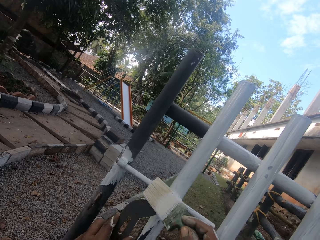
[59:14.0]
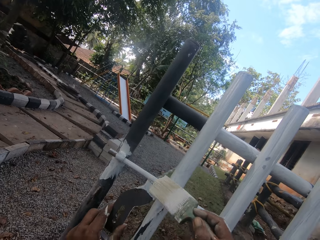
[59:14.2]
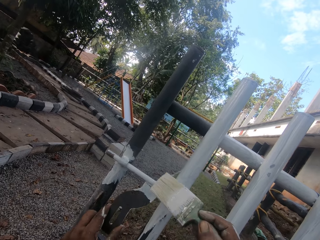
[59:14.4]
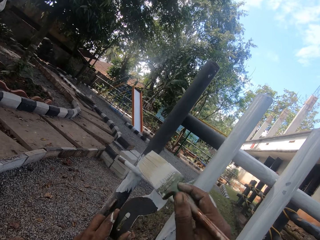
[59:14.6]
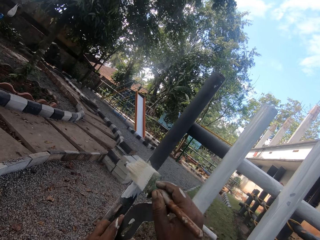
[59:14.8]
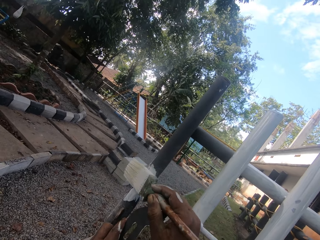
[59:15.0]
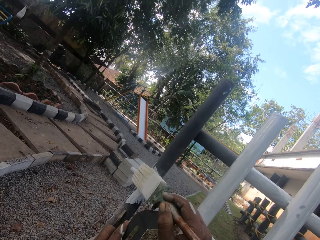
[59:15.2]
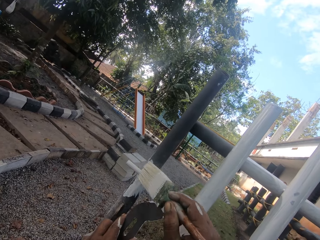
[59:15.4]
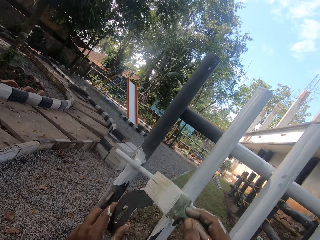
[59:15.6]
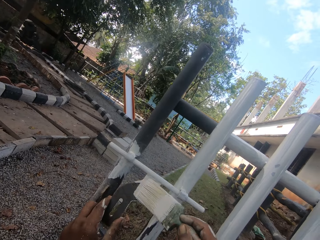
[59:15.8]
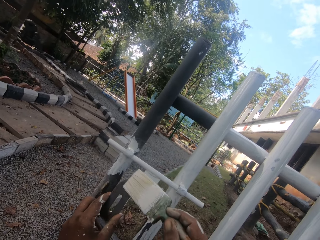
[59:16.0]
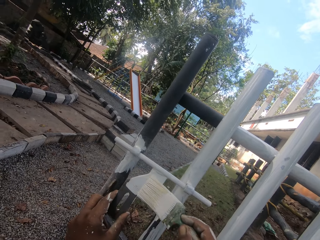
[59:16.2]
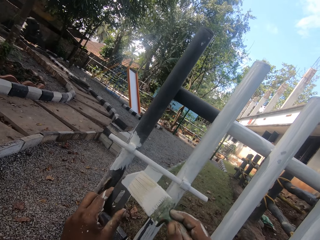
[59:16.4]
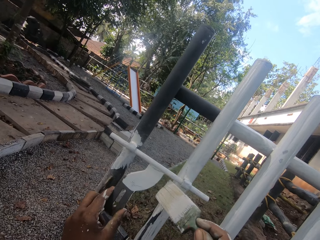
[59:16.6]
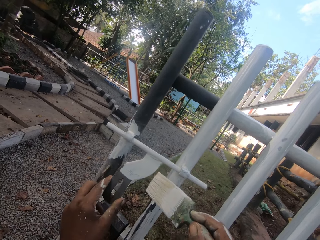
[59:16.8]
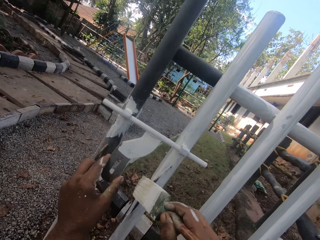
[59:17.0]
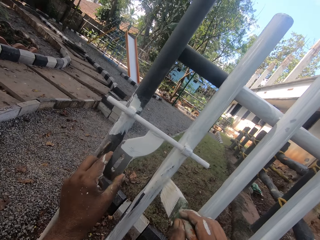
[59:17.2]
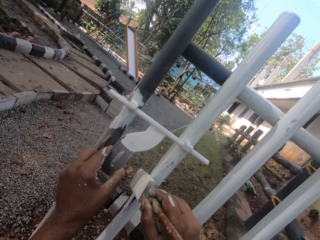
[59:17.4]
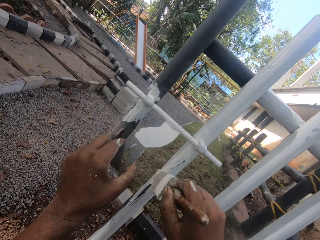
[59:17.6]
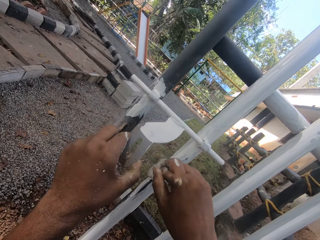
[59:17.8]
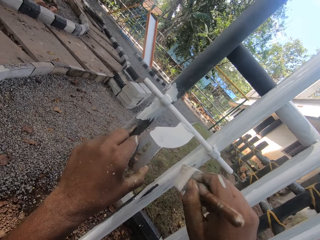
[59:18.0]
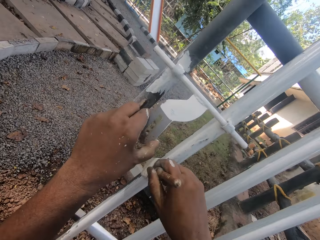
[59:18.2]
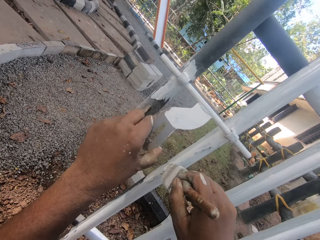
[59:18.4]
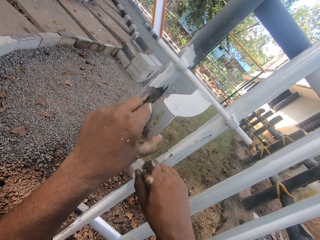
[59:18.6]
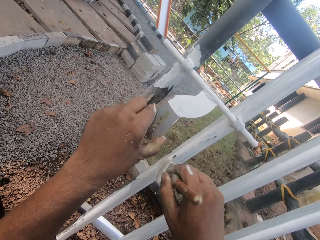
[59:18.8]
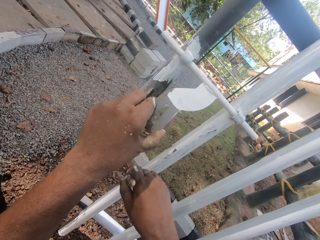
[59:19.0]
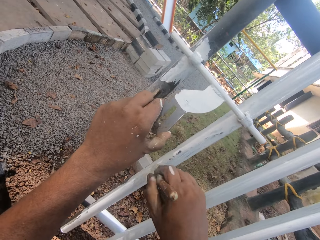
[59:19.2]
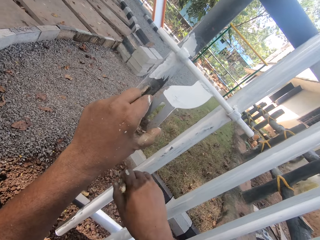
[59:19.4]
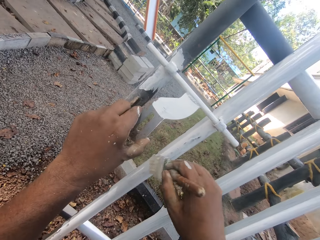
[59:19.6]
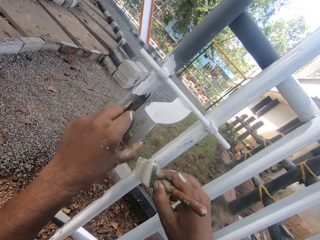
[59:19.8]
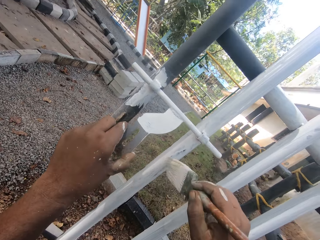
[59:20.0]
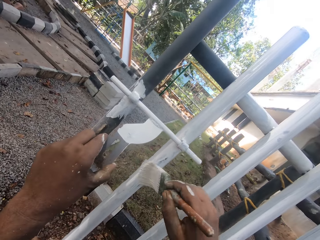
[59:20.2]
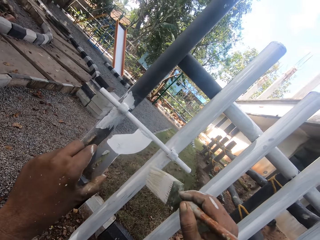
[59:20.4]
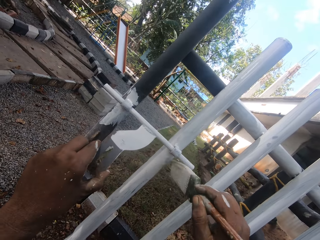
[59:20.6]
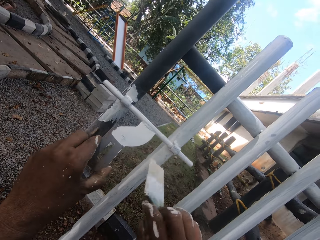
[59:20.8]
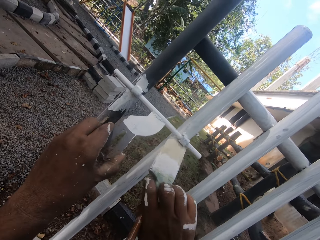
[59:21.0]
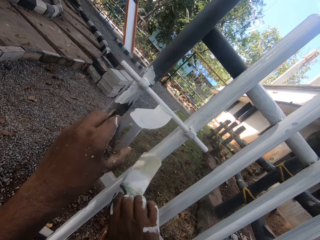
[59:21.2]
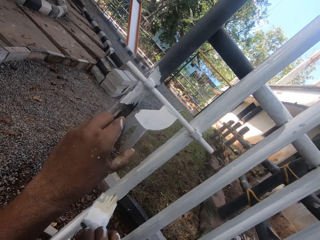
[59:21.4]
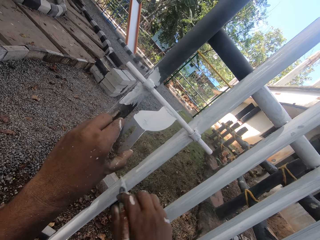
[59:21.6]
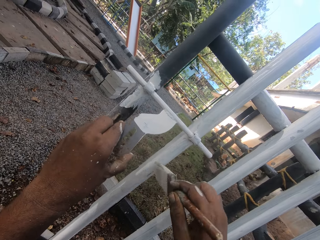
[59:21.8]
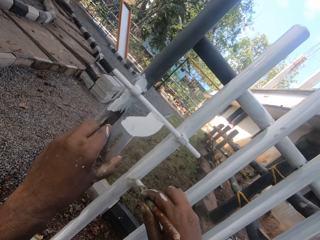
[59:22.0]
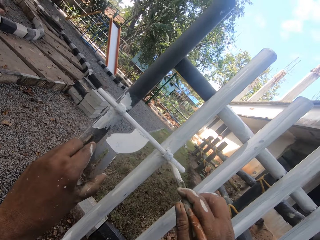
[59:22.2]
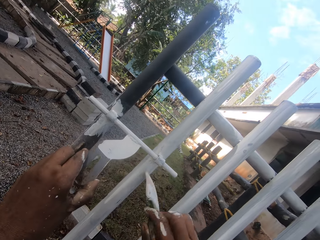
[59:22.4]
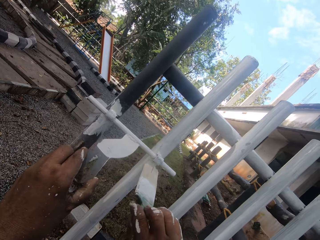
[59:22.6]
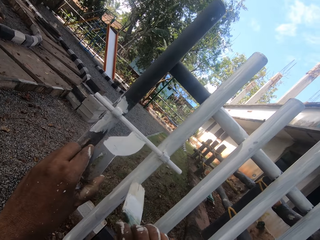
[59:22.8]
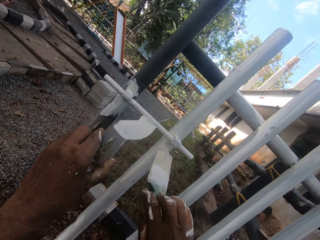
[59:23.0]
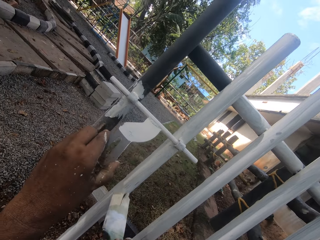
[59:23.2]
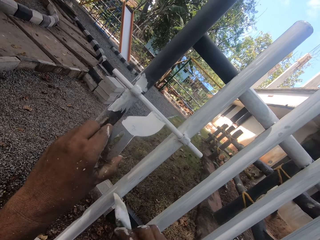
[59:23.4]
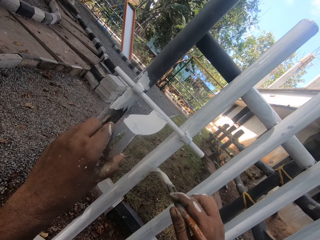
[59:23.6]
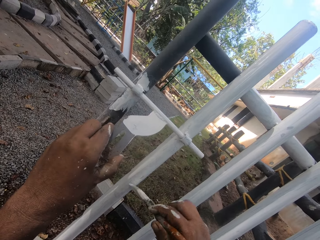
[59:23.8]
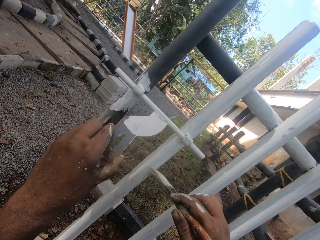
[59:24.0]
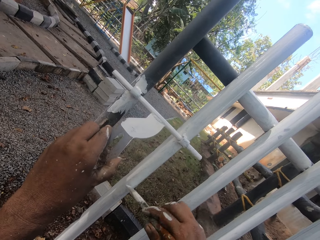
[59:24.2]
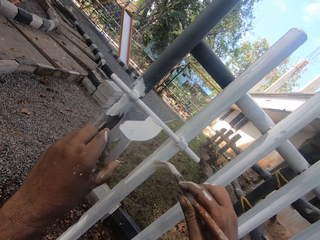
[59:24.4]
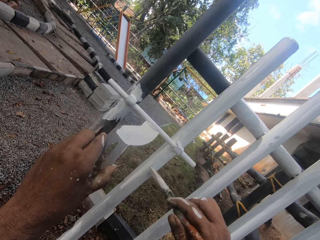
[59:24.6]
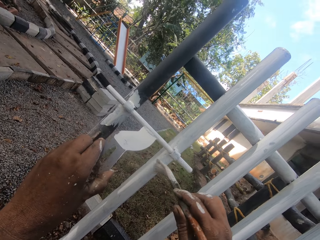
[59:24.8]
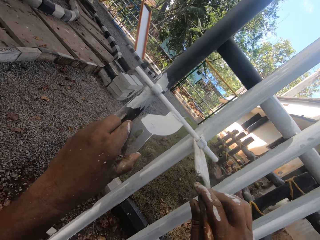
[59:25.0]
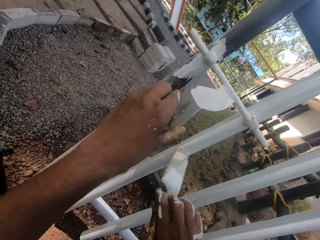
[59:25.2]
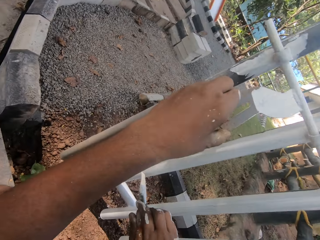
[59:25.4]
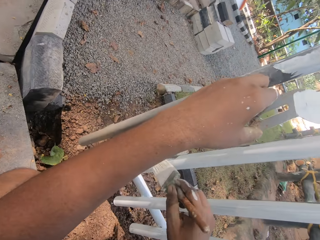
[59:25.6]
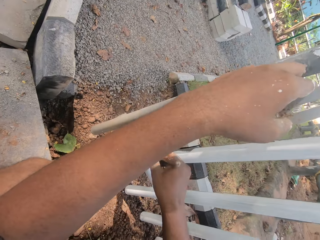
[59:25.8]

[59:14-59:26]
The camera wearer paints the metal rail.

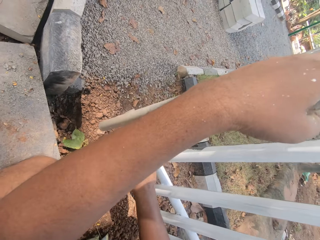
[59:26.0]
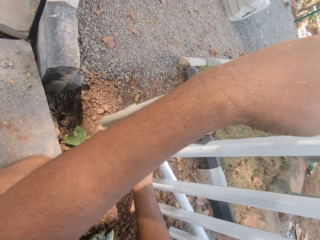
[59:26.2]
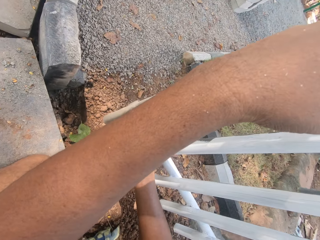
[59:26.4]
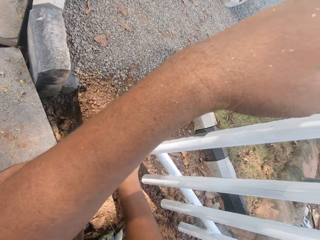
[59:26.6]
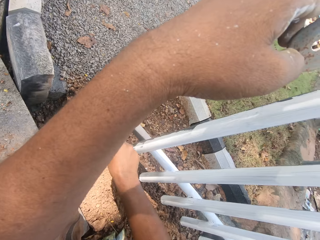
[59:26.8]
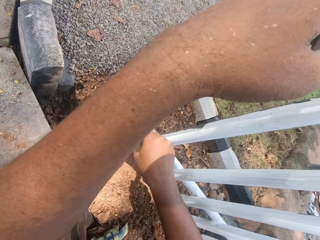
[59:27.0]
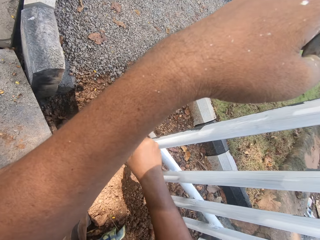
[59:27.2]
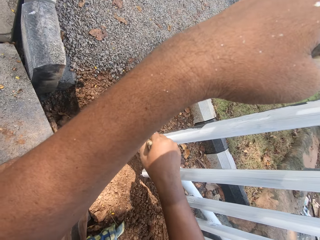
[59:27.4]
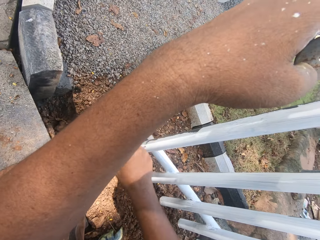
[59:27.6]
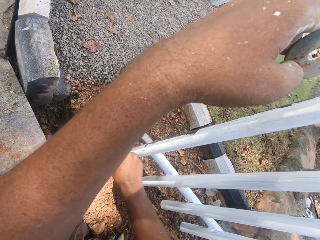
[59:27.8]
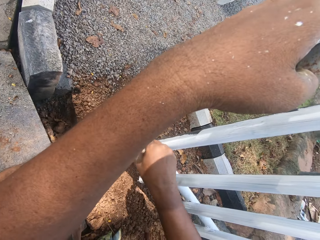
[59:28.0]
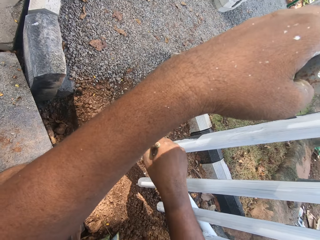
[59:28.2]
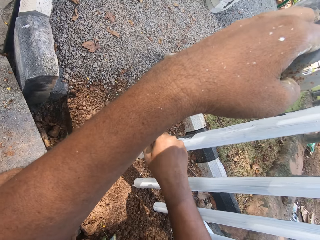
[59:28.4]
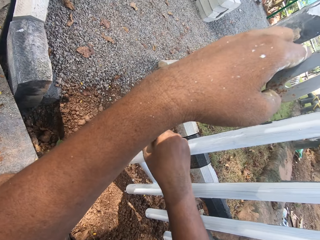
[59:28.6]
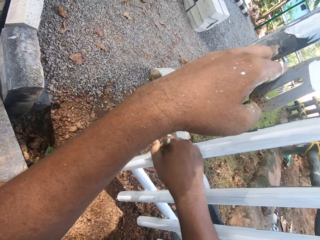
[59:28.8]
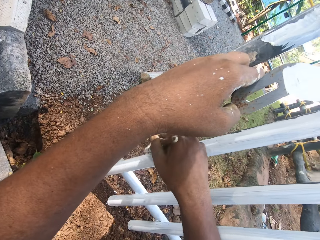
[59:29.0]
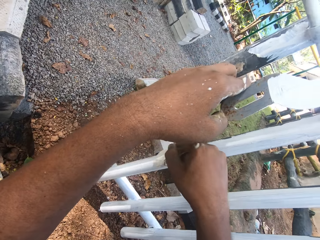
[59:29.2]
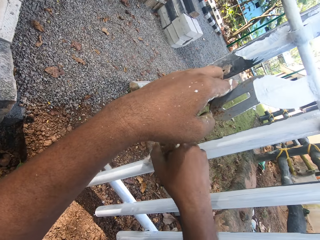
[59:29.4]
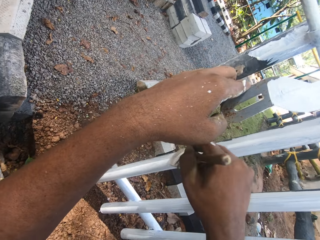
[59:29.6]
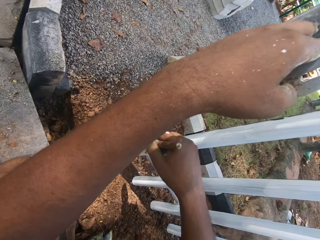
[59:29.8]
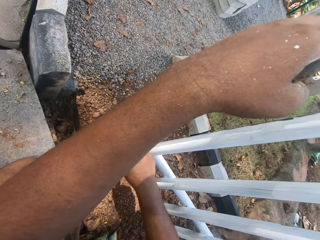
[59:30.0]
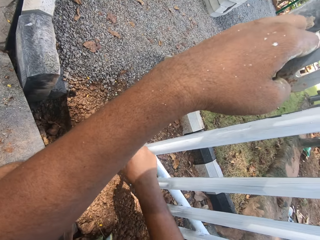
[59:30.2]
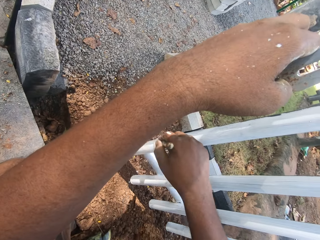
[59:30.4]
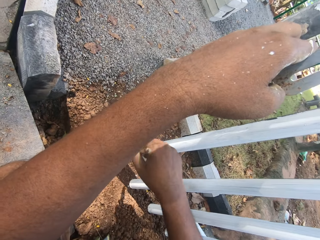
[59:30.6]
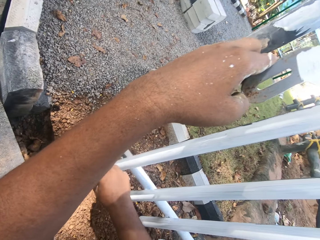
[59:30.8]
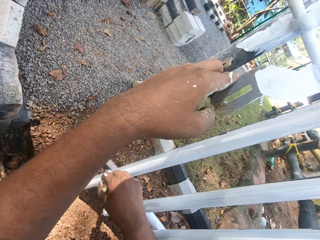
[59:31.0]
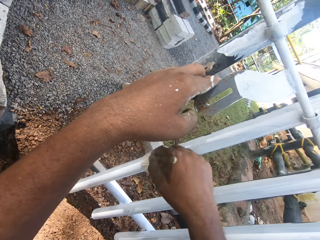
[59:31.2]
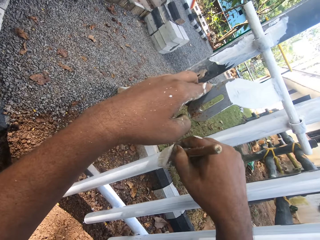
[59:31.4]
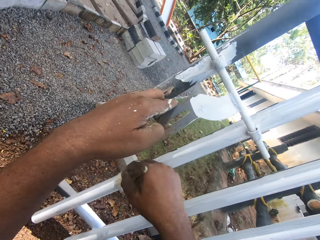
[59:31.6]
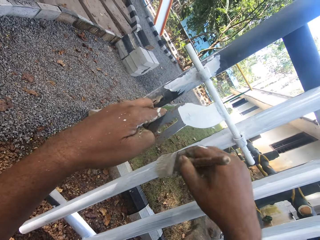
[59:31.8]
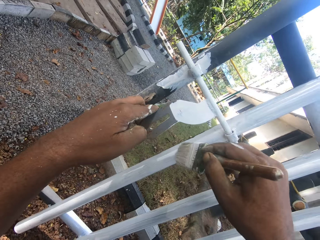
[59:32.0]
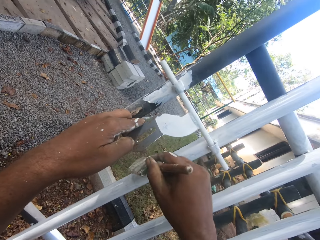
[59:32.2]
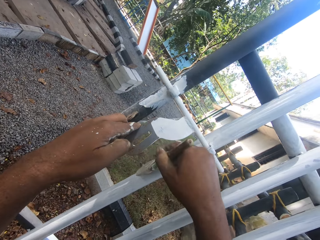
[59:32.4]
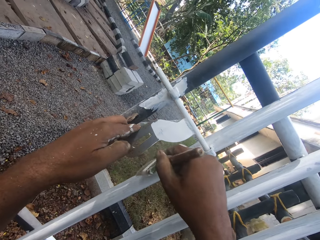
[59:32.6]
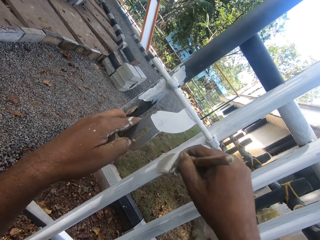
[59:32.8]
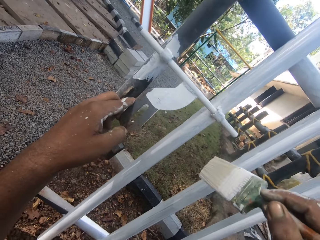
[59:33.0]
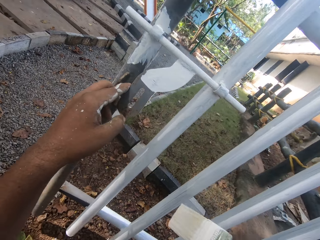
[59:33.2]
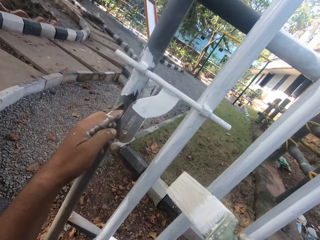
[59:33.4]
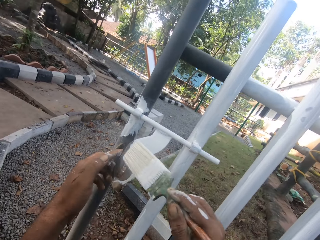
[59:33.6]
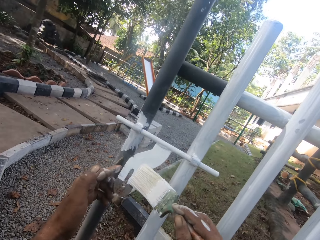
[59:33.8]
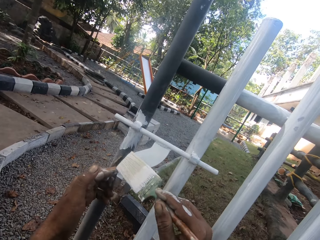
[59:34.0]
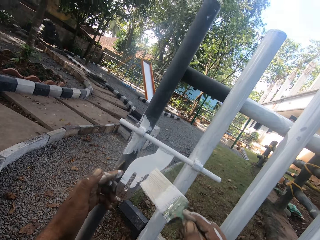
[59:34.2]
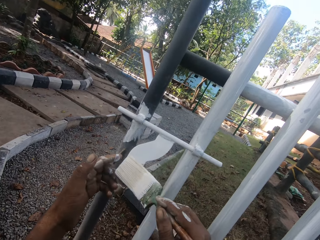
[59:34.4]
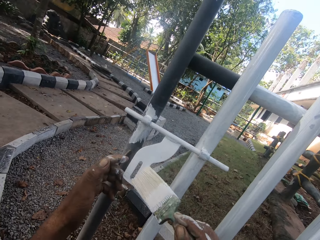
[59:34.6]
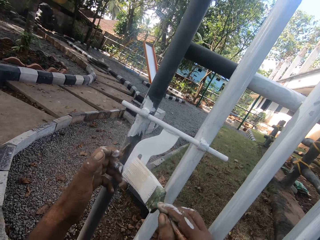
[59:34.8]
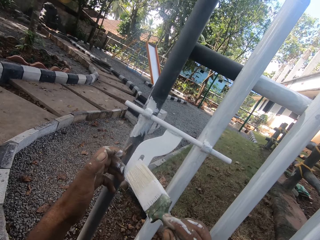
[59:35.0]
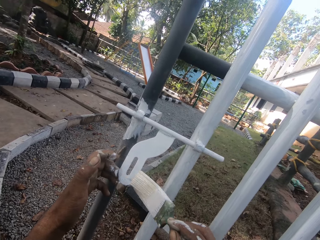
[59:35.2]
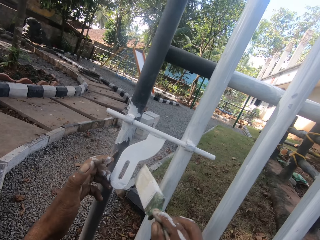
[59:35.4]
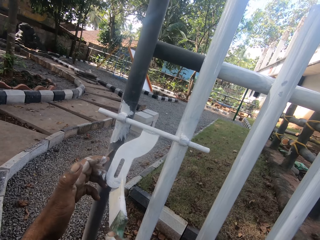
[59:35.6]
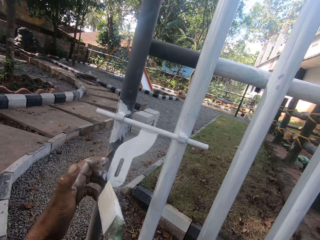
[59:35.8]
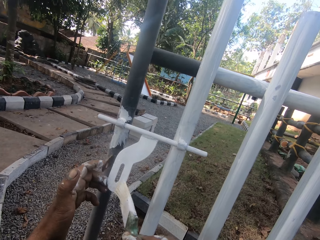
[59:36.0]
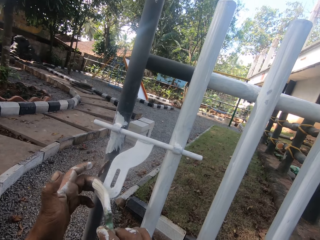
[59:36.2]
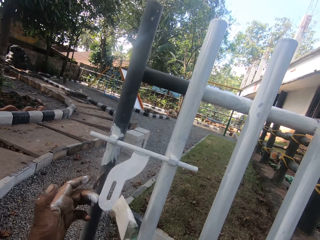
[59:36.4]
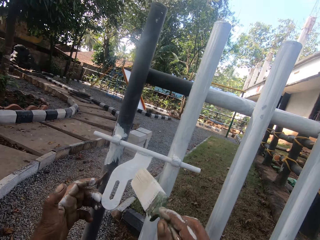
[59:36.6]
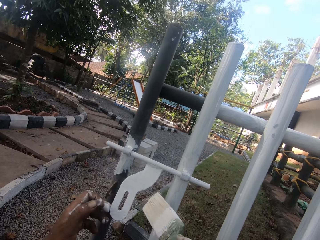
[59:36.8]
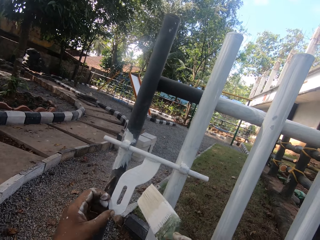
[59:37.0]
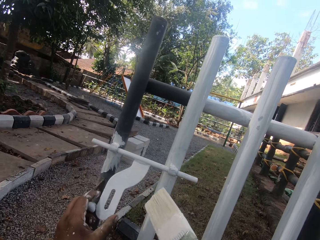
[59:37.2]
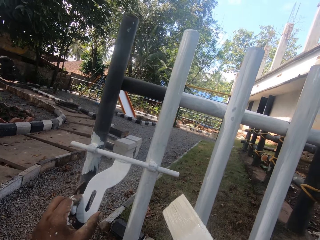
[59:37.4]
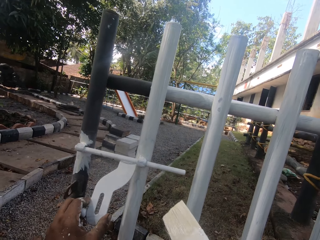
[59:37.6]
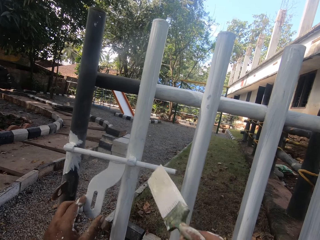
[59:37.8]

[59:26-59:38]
The camera wearer paints on the gate lock.
